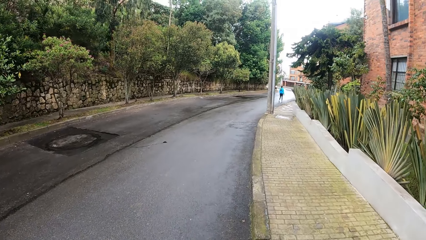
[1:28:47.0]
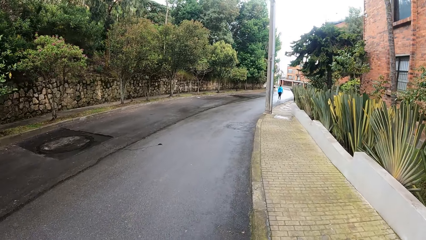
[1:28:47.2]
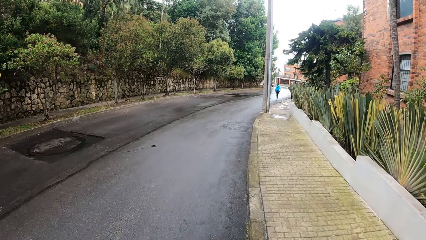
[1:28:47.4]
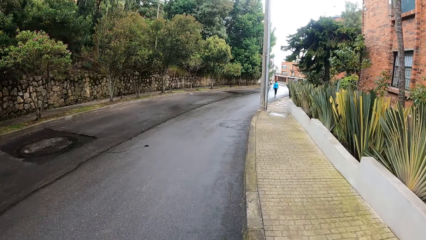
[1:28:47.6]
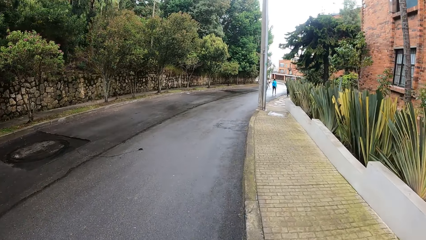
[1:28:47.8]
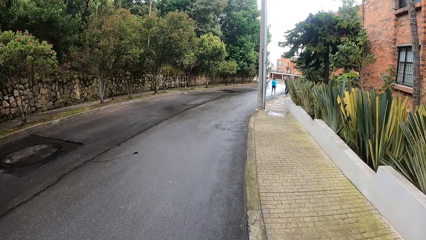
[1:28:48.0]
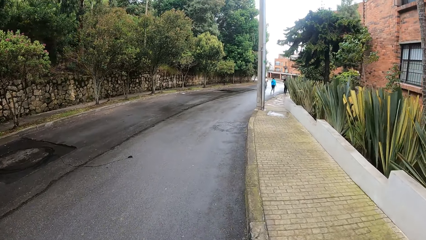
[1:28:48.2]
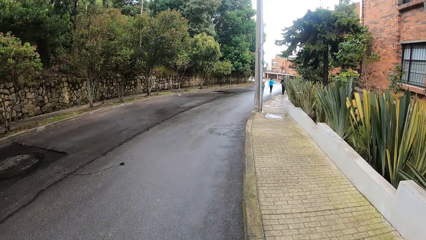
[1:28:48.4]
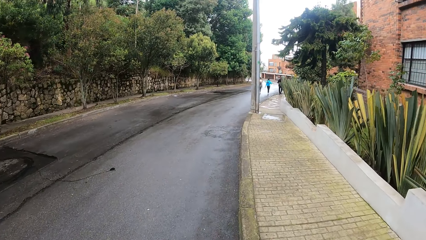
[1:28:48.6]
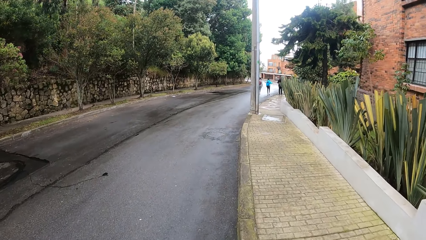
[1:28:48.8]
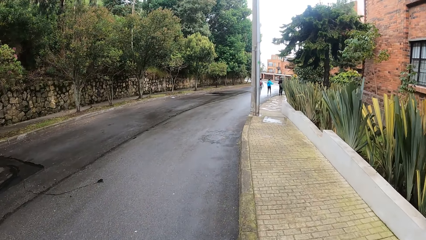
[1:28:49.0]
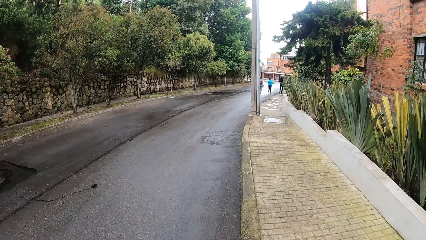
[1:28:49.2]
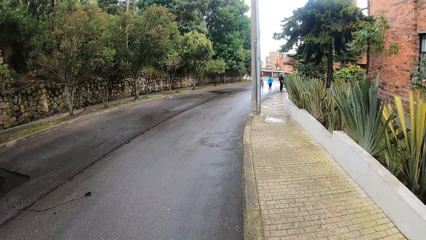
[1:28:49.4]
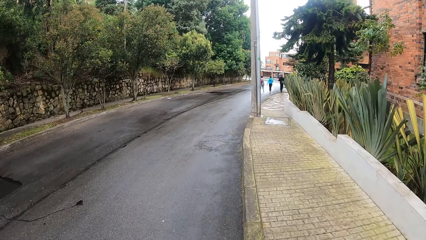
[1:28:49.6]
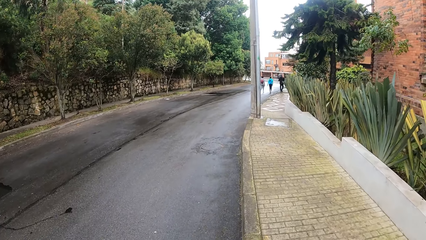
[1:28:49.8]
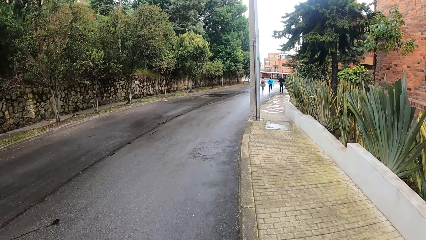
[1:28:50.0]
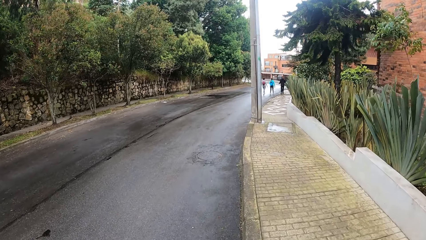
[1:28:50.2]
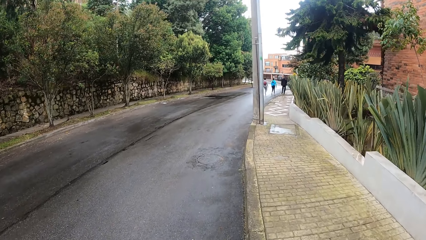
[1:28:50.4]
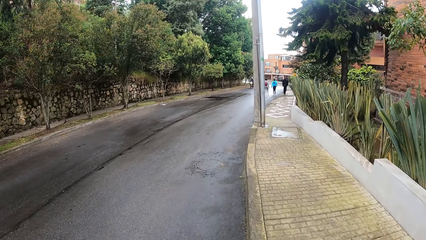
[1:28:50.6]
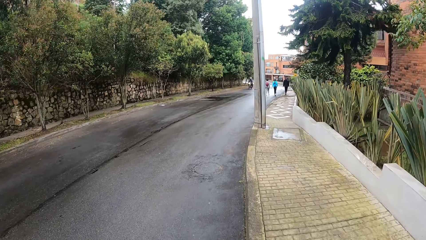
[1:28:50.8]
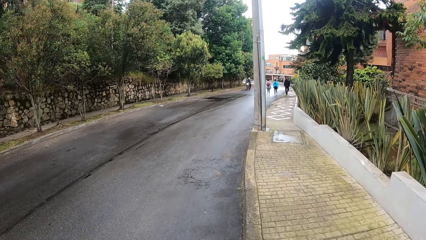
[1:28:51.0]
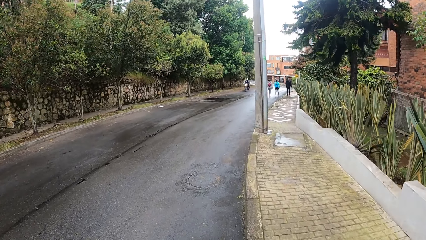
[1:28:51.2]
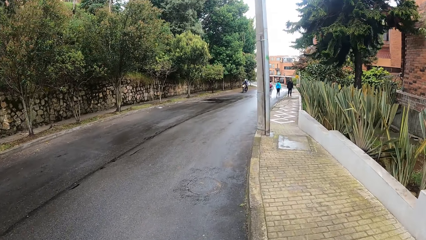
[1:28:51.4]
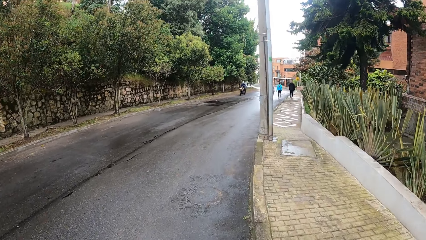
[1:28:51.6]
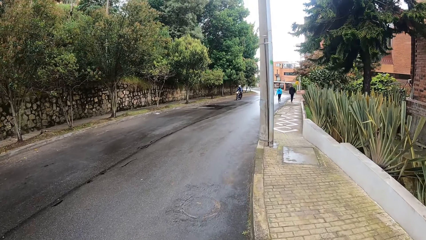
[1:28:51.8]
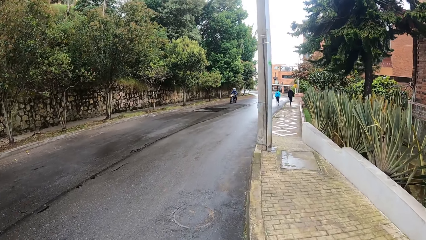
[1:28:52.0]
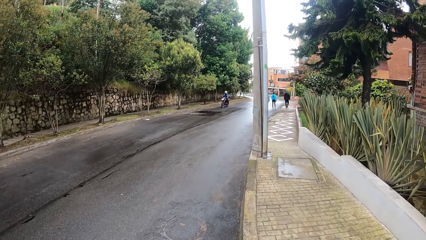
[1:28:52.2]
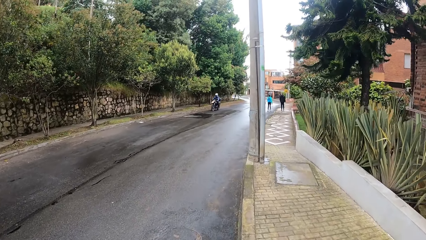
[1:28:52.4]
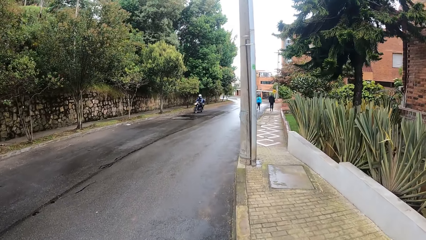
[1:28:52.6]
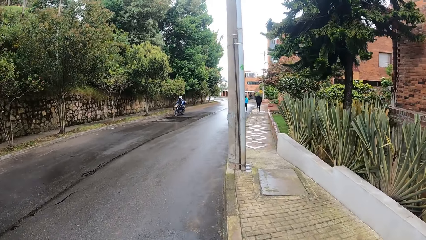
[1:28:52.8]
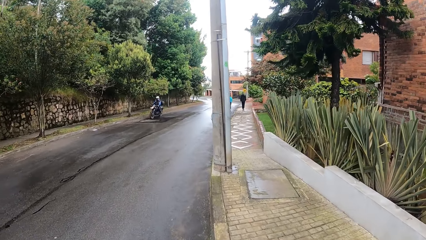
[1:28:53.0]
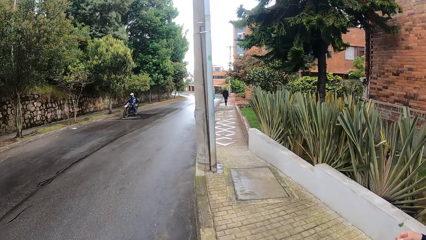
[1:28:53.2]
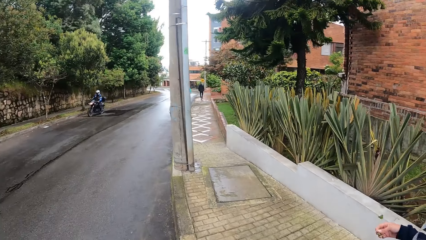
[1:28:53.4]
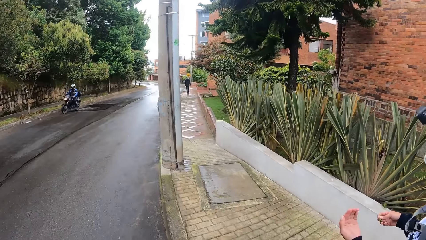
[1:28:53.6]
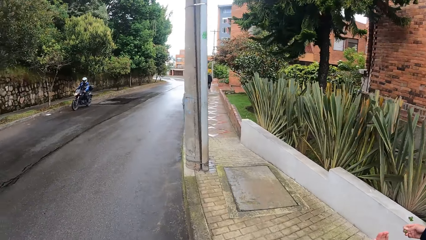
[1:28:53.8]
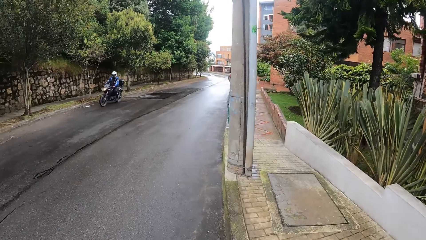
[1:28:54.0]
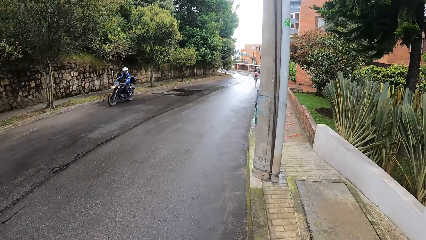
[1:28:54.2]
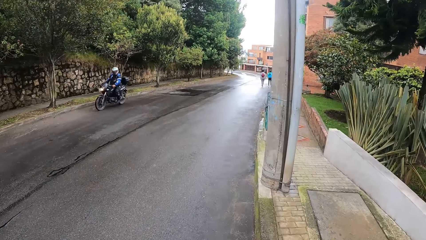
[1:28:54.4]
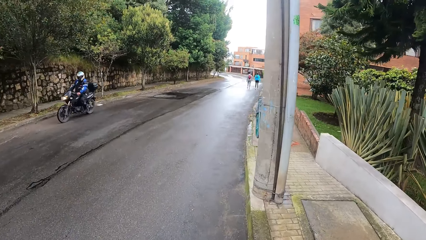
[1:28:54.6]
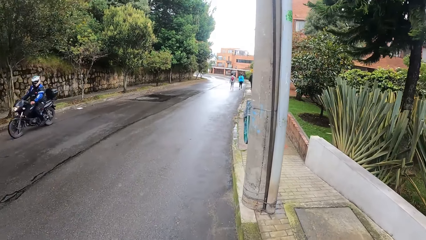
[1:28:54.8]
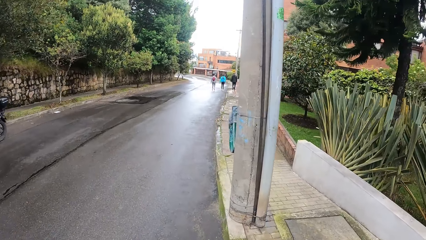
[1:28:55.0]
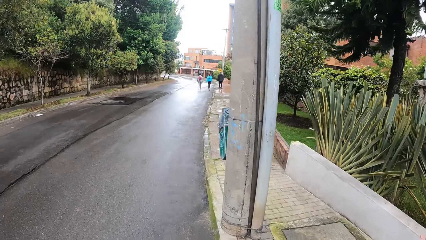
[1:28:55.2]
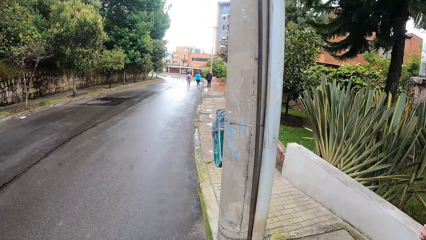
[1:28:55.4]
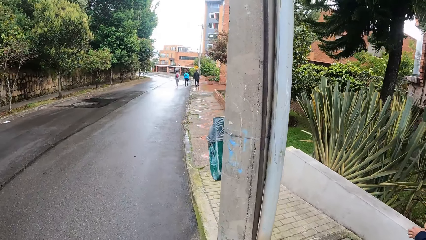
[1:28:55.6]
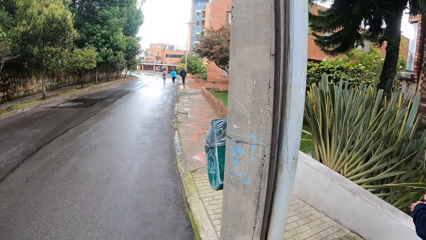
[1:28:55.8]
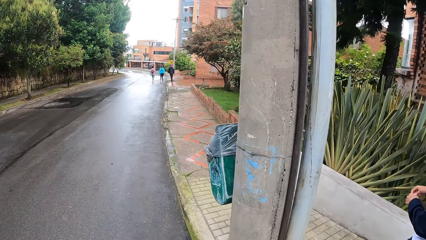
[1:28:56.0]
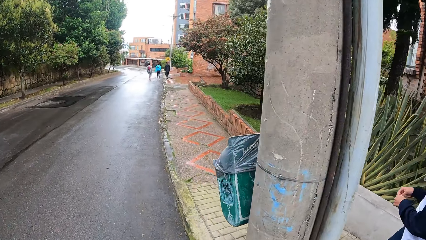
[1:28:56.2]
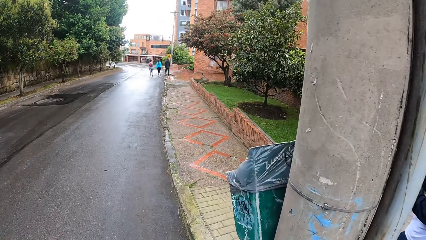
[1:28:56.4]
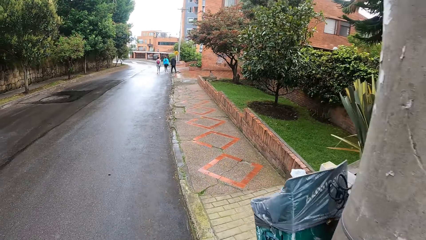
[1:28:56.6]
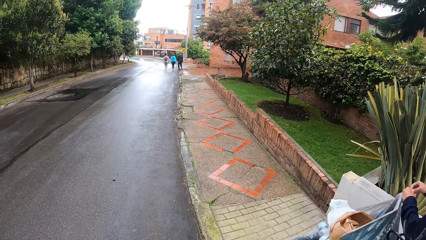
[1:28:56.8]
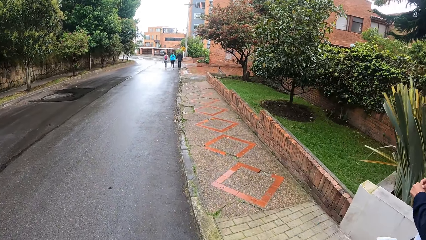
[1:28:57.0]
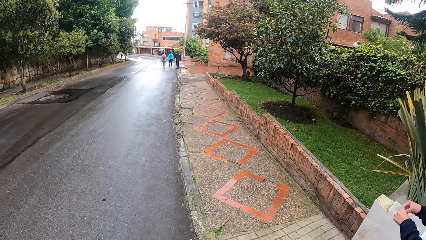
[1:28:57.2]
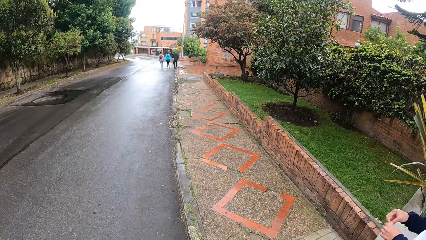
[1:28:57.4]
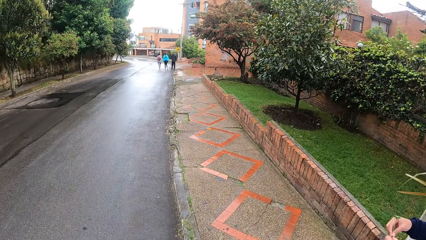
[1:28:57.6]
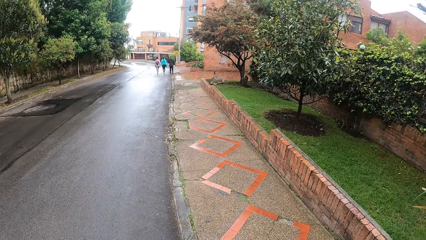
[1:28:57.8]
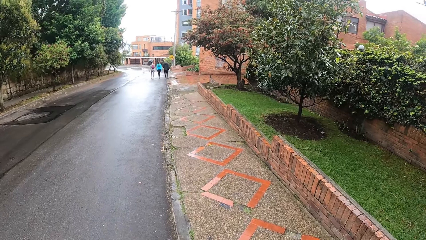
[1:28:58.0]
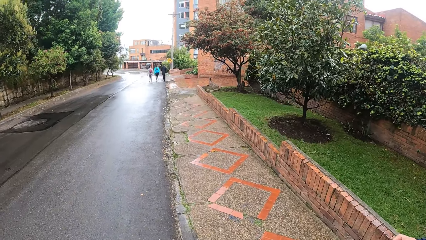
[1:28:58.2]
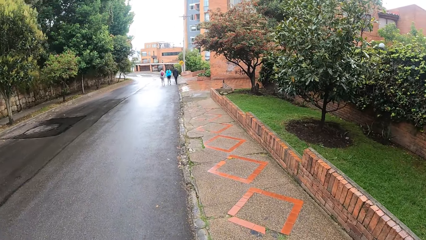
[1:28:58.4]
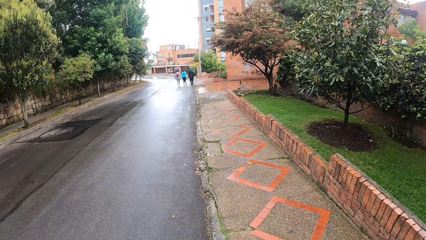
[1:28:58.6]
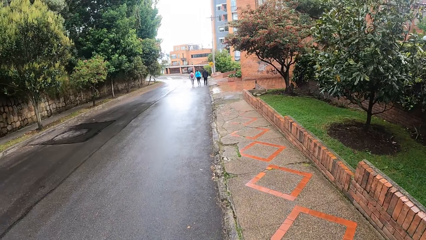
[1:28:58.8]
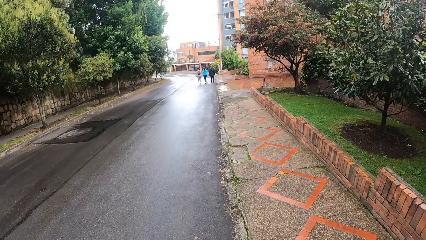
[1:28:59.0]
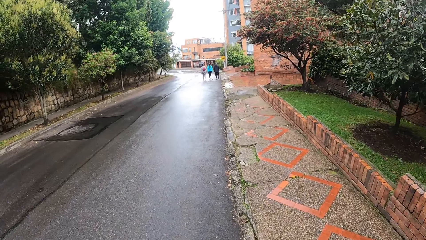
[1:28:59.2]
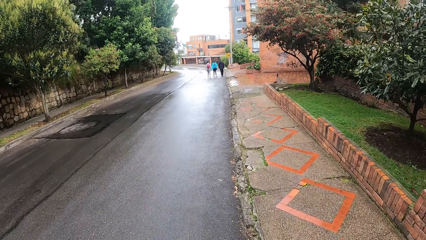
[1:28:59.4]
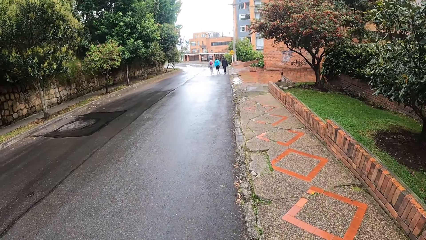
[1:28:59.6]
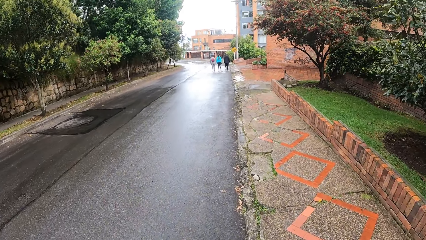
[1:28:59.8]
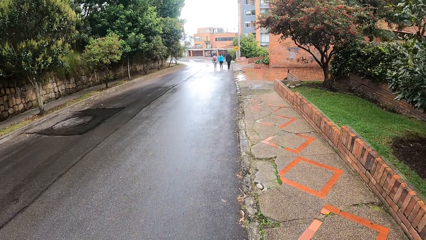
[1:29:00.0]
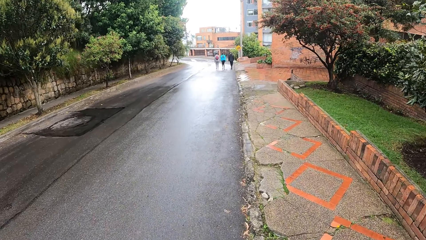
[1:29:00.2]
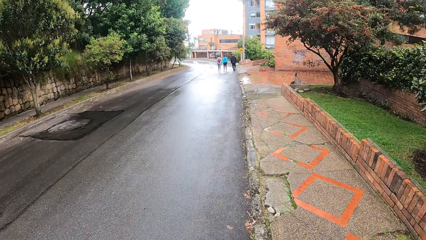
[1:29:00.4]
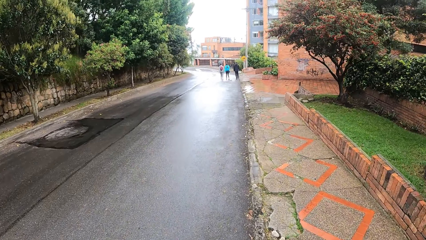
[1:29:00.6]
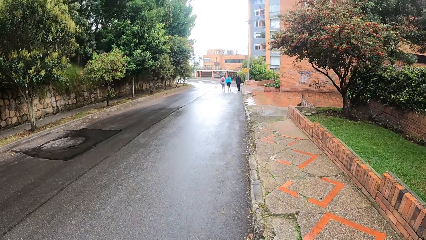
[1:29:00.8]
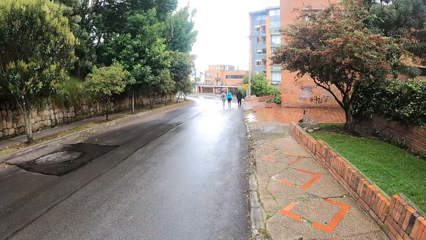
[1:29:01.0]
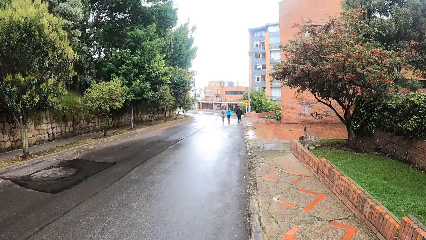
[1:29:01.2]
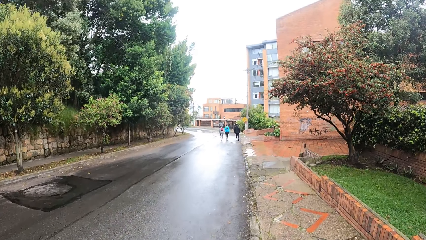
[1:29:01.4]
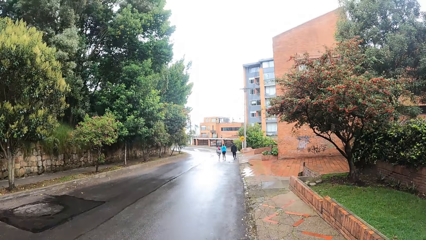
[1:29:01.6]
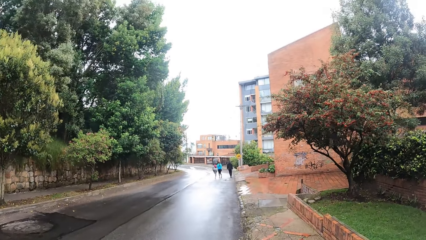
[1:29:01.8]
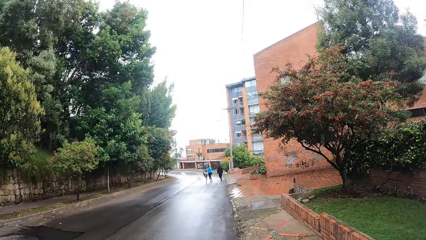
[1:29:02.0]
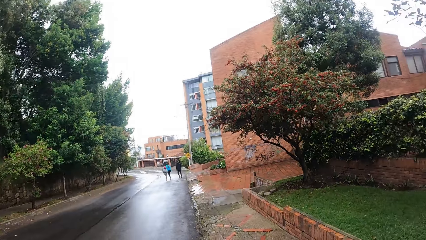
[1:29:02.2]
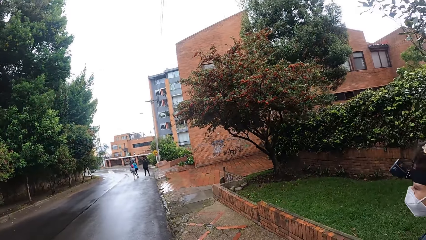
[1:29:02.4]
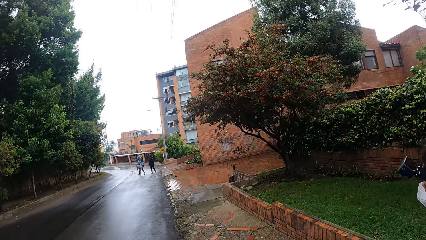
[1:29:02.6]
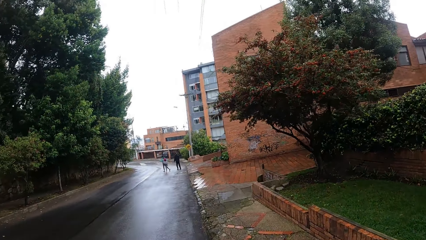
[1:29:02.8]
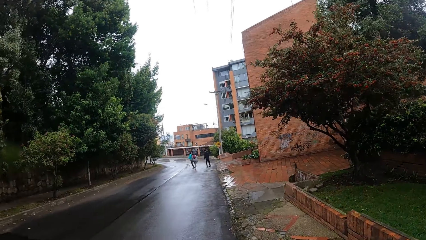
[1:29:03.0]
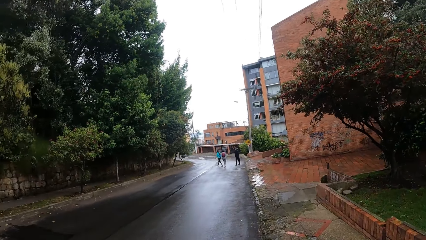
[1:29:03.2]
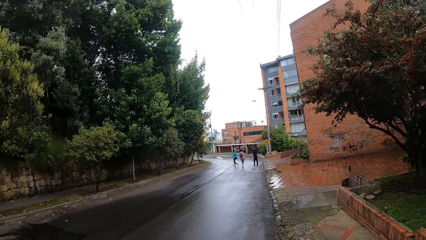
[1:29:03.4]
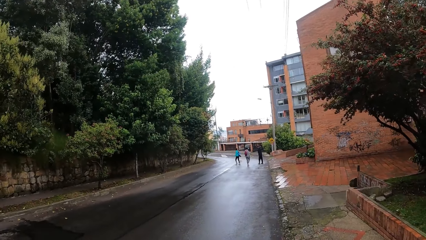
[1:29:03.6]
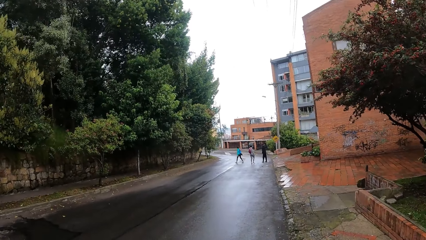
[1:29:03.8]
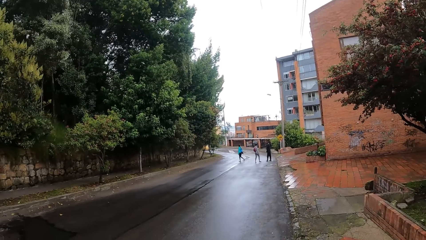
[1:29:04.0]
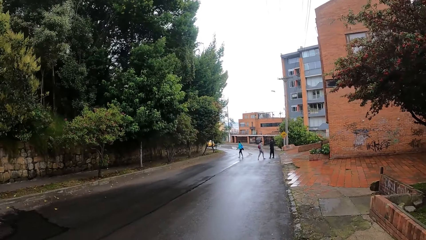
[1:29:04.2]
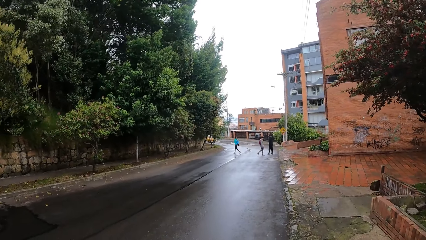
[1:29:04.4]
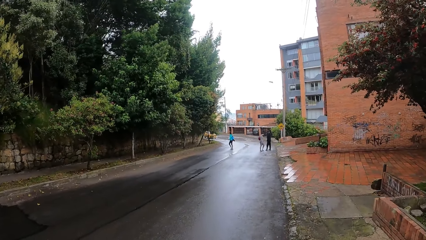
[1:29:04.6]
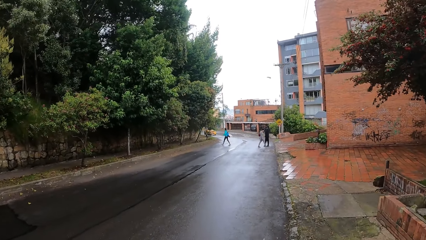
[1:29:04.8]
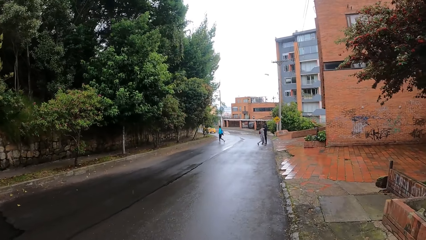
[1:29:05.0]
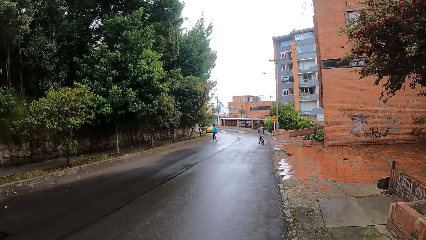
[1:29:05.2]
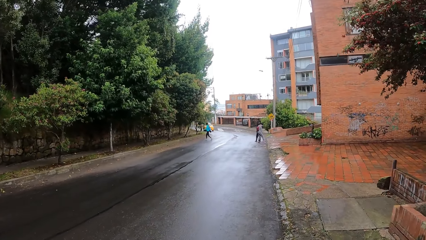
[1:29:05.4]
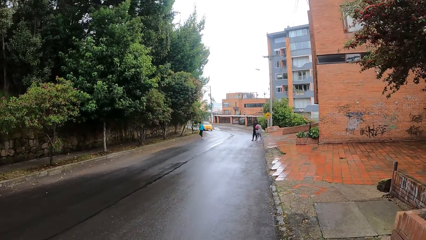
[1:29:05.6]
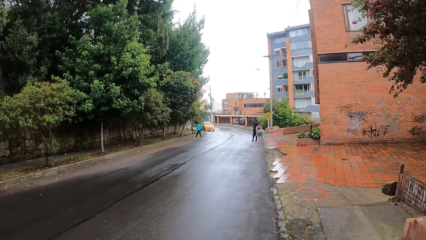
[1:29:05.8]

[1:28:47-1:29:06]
The camera wearer walks on the sidewalk. A man on a motorbike drives past the camera wearer. The woman holds the leaf with both hands. Another woman crosses a road. The camera wearer walks on the road.
